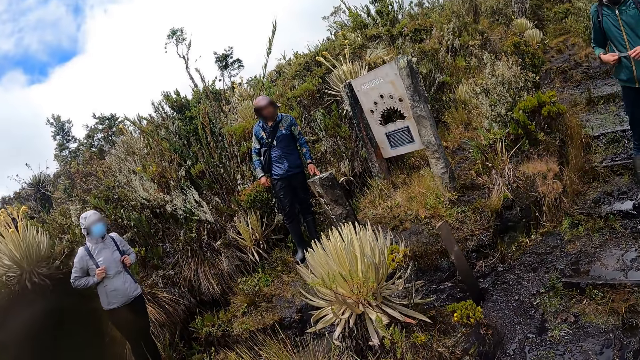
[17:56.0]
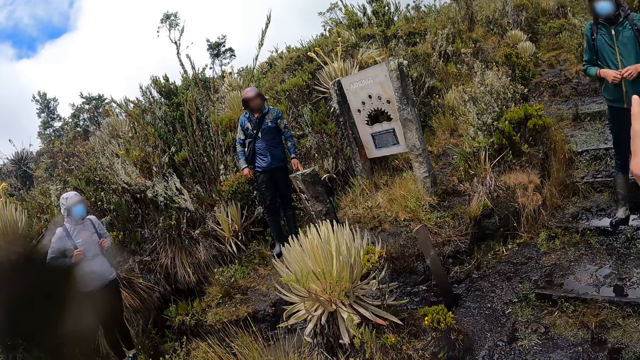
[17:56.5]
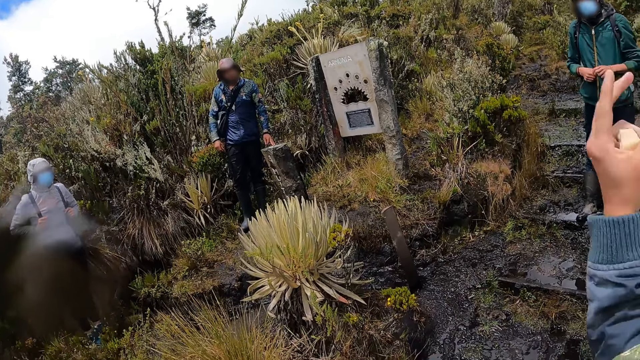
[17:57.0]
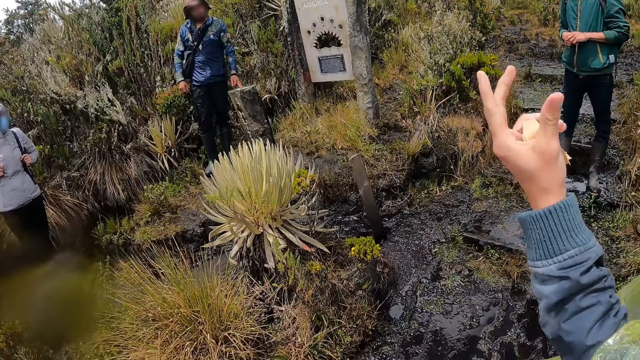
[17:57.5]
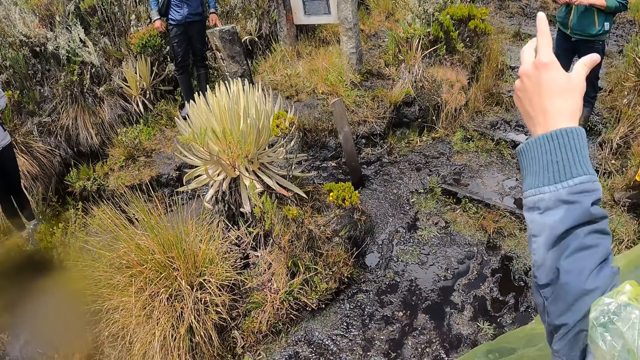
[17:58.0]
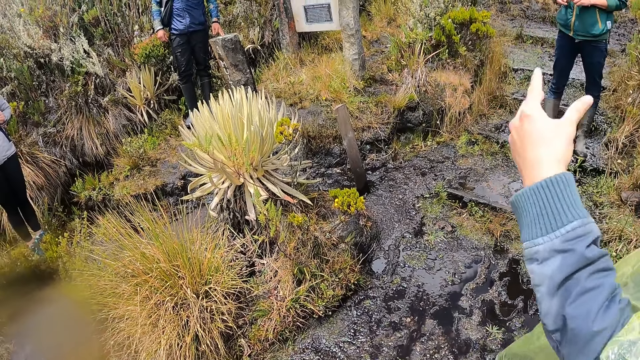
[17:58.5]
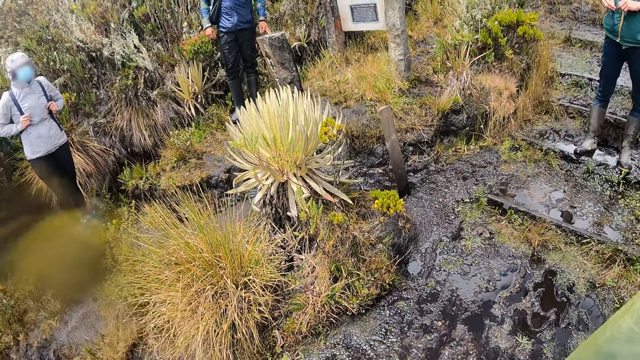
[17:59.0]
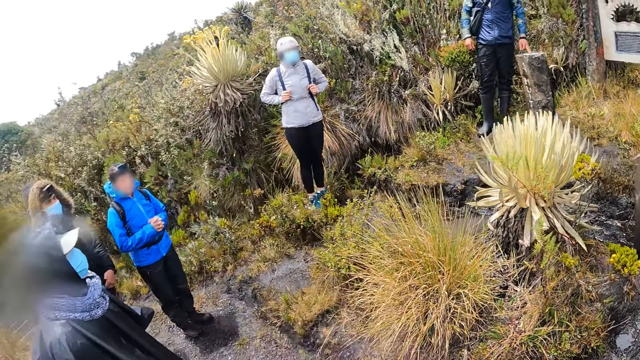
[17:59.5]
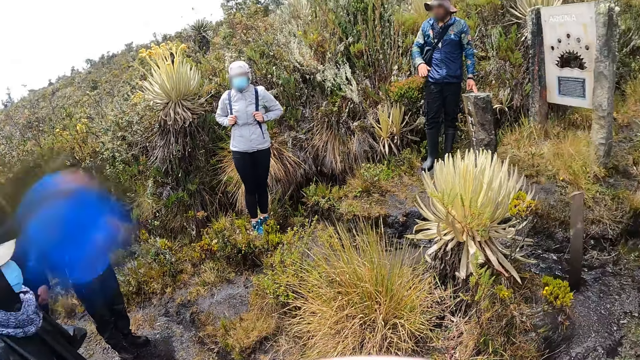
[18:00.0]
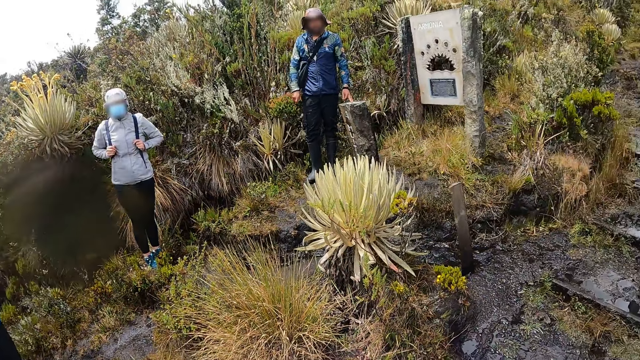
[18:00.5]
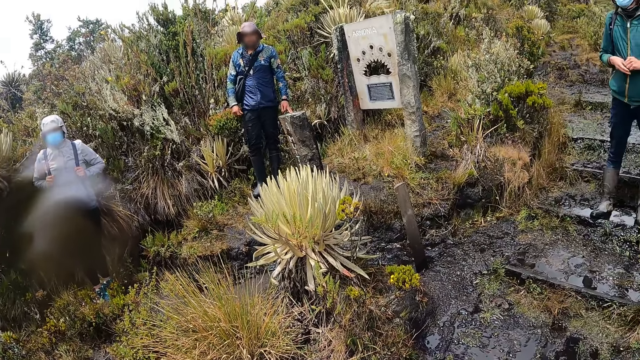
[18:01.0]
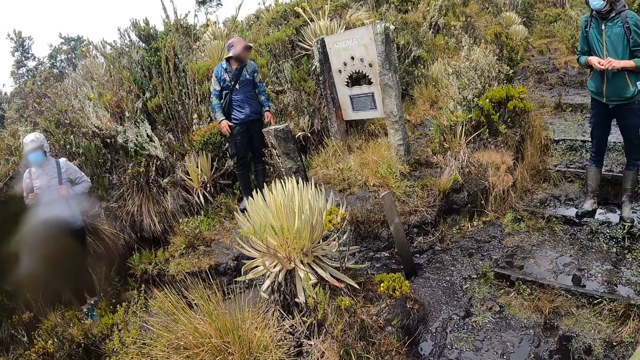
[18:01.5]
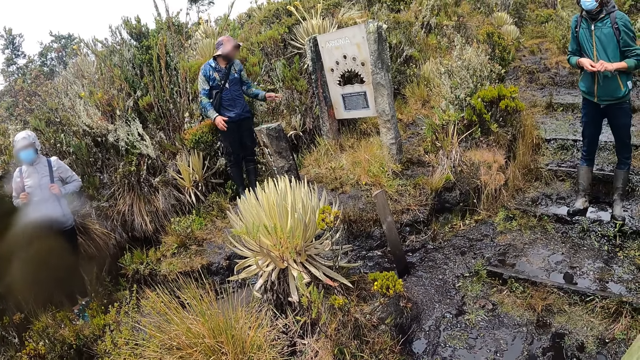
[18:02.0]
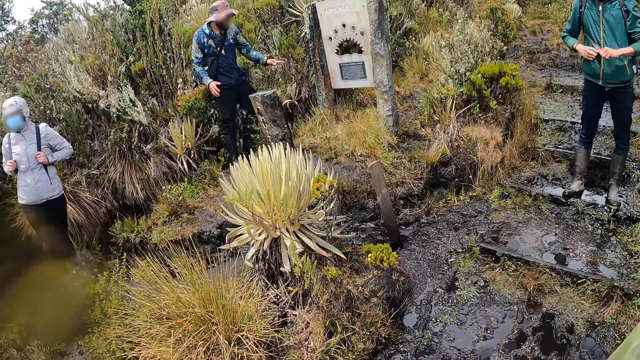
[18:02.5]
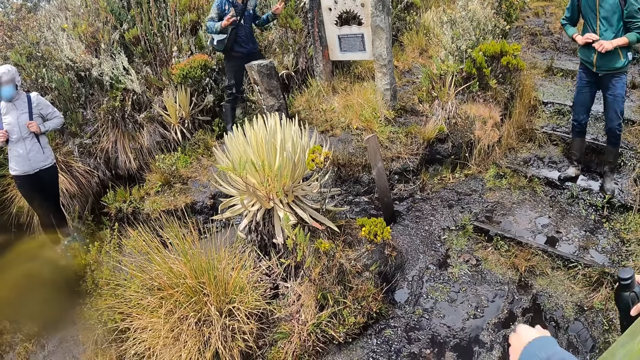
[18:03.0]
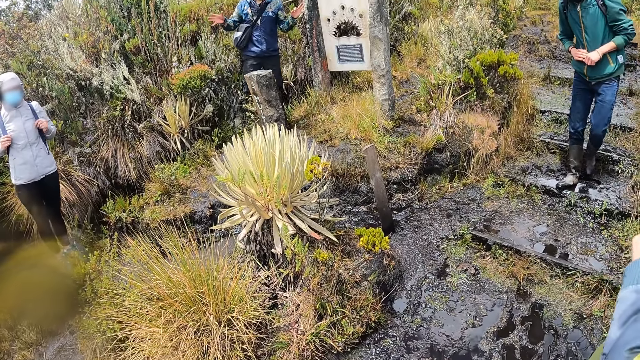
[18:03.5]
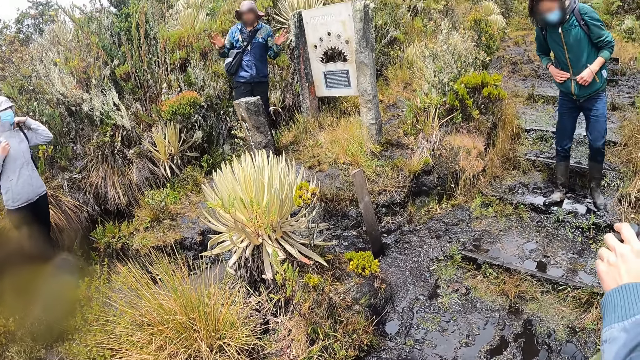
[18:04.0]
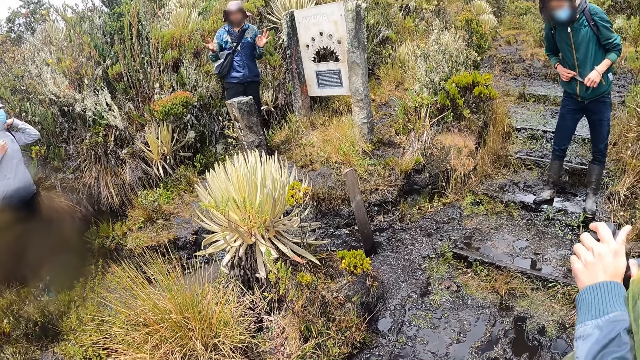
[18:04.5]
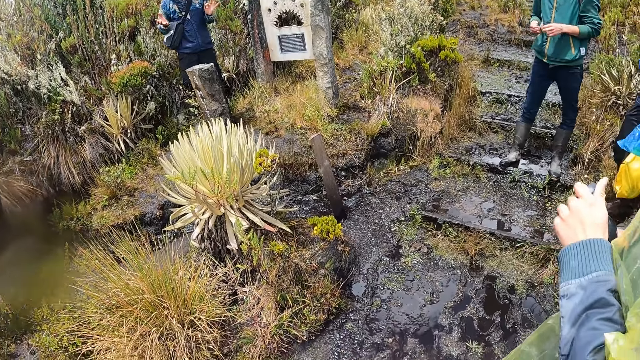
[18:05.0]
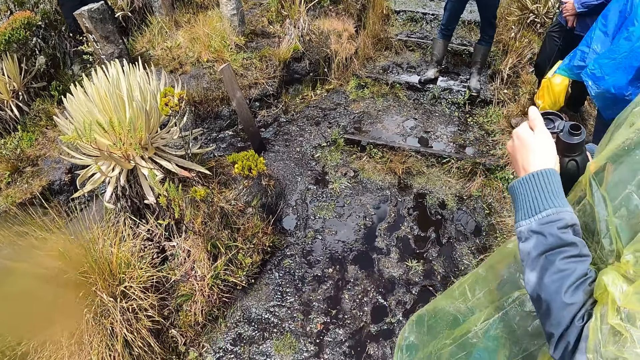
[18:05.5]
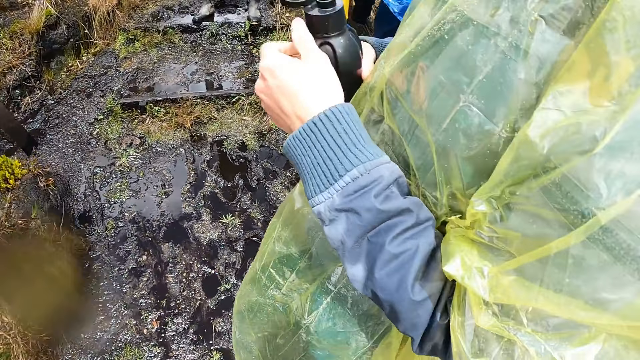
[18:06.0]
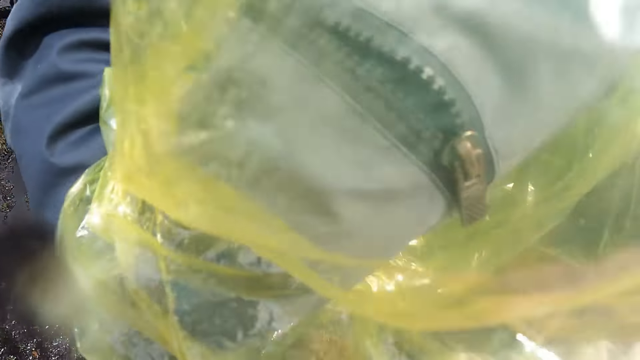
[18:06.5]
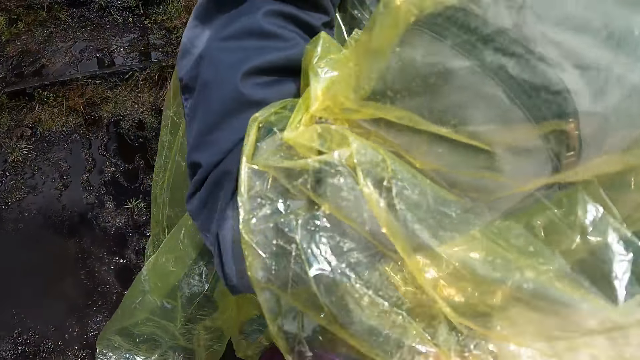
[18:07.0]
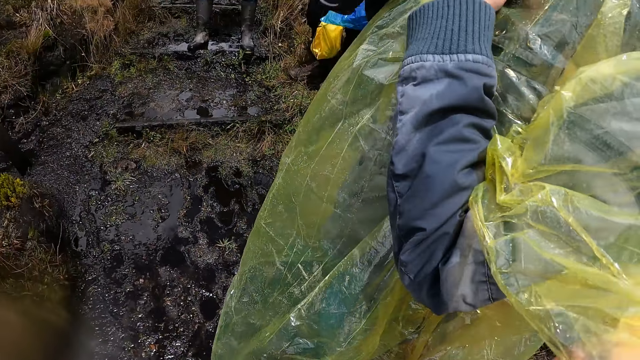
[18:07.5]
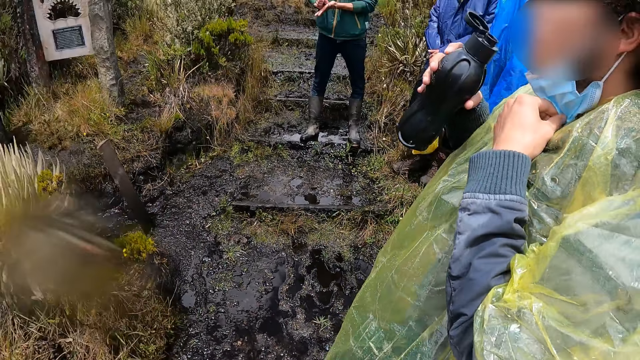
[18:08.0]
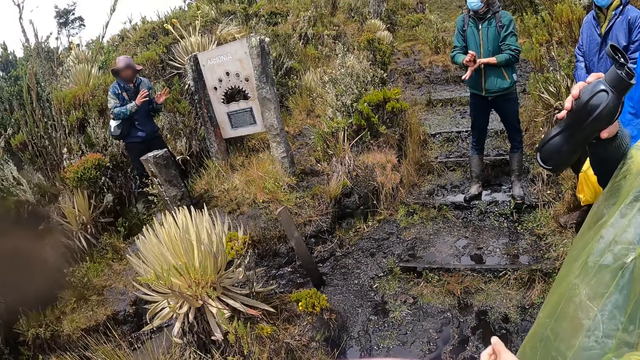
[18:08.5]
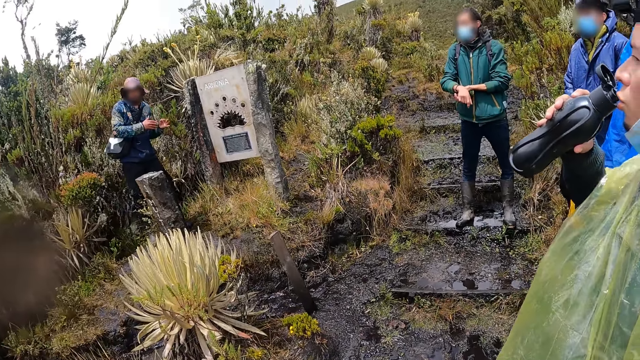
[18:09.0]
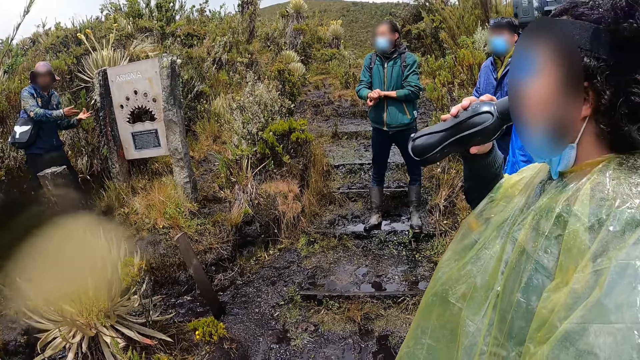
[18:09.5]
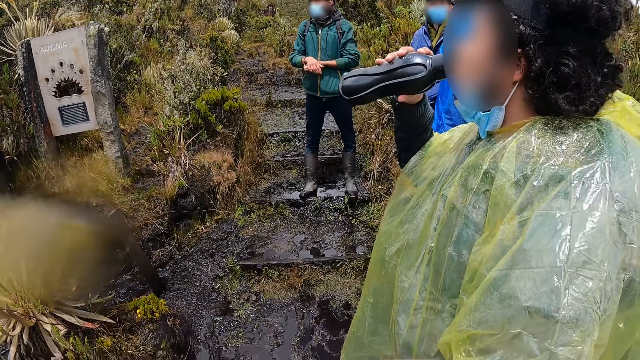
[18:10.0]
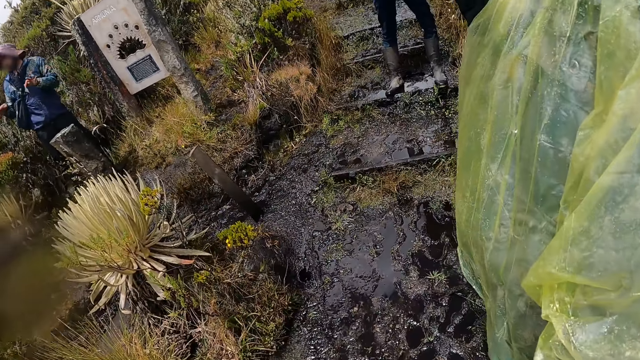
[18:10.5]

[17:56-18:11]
The camera wearer looks at a man. Another man moves the hand. The camera wearer looks around. They look at the first man. A third man interacts with the camera wearer and the group of people. The camera wearer opens the bottle. The second man opens the flask with his hands. The camera wearer looks at the paper. The second man touches his face with his left hand. A fourth man rubs his palm together. The second man drinks from the flask in his right hand. The camera wearer drinks a drink.

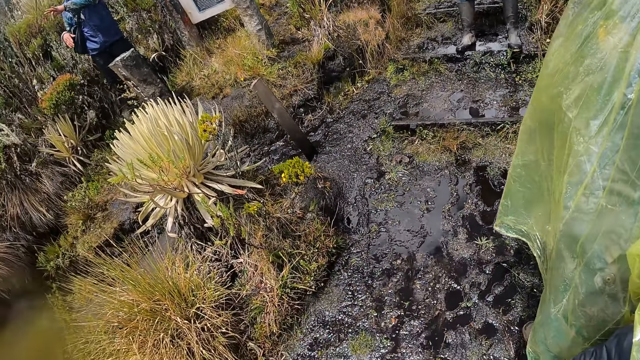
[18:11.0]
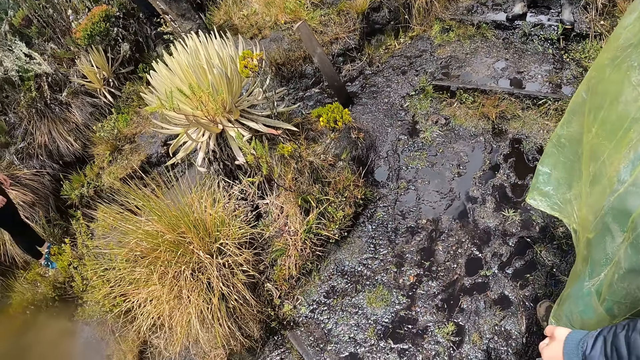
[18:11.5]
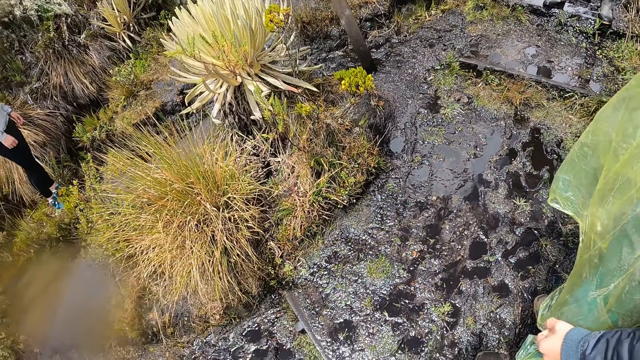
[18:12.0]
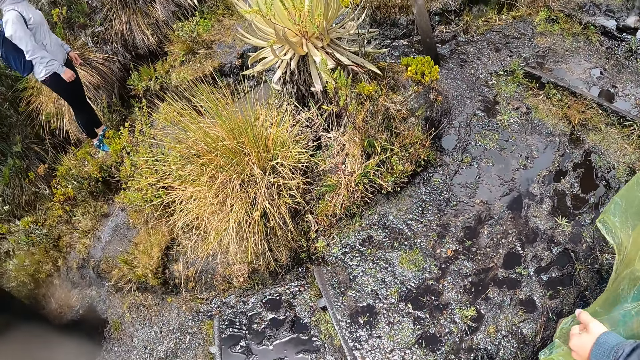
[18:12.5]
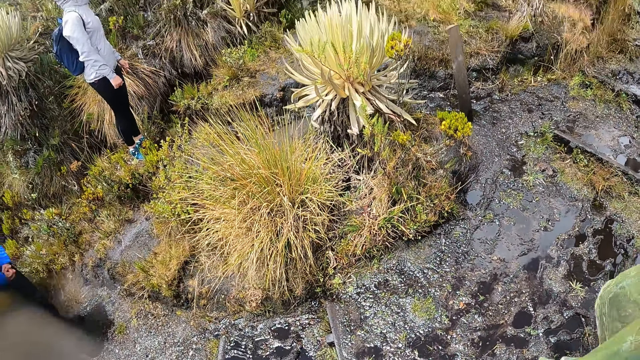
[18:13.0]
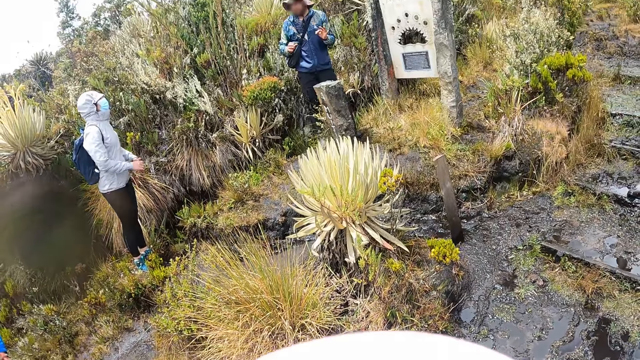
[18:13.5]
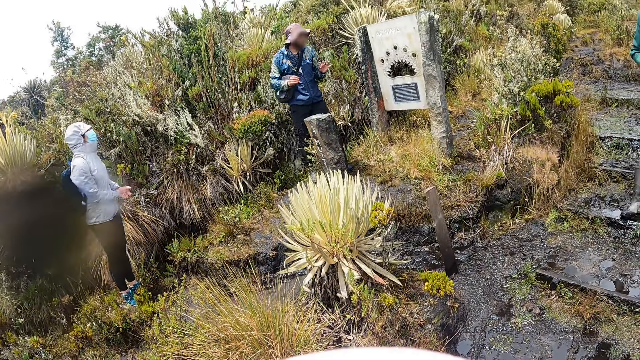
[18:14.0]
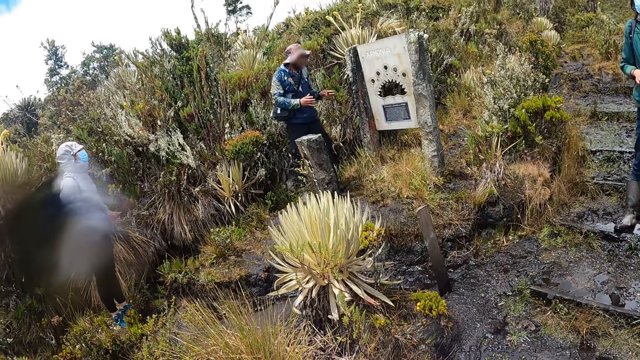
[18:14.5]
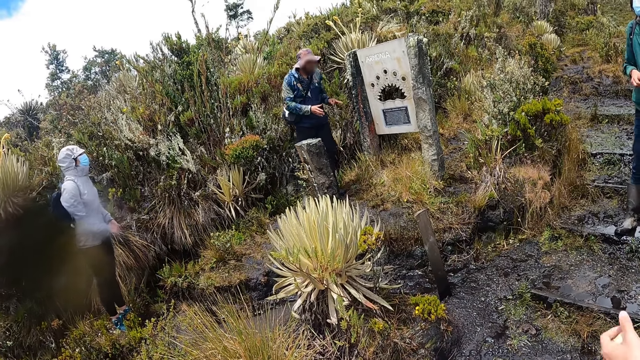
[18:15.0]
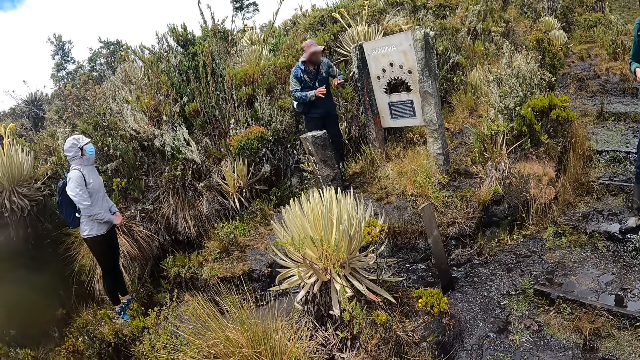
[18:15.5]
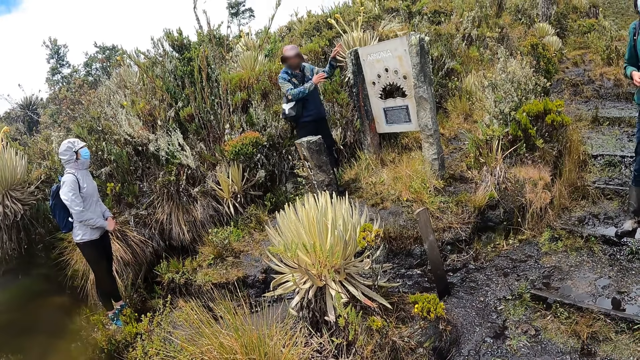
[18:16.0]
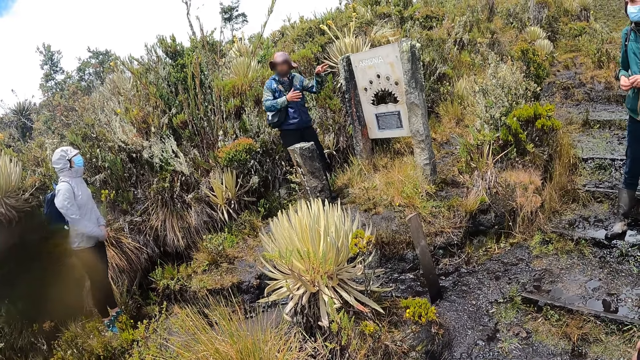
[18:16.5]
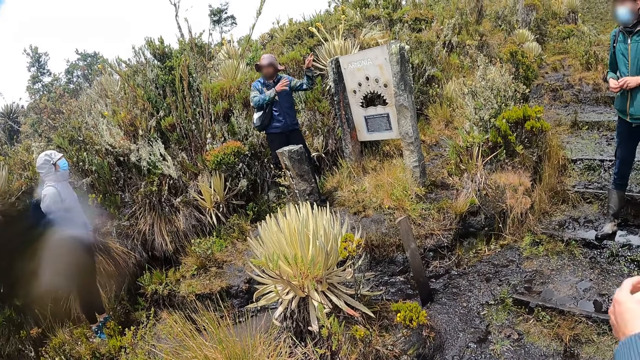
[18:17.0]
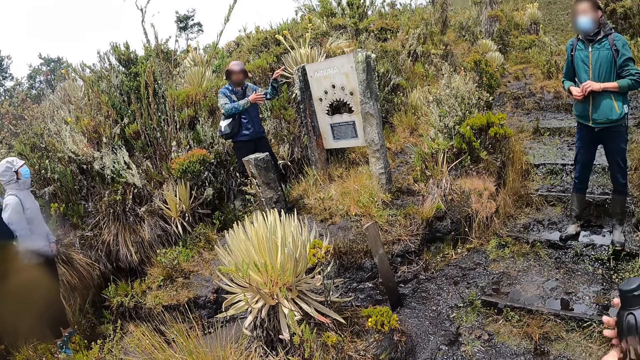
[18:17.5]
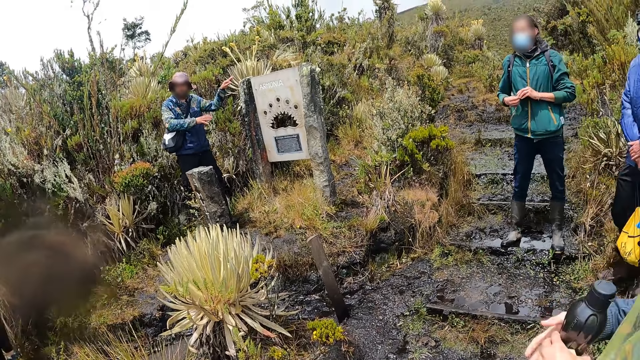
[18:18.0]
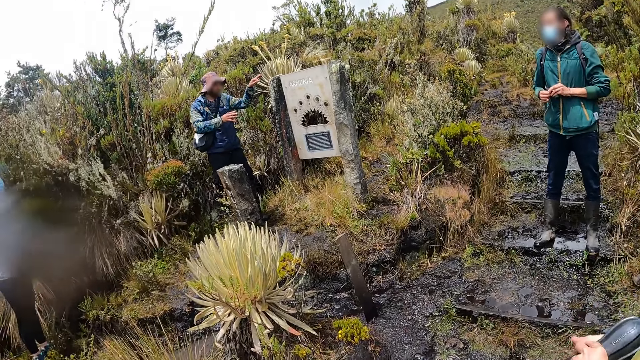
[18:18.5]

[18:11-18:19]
The camera wearer looks around. A man holds his palm together. The camera wearer looks at the man.
